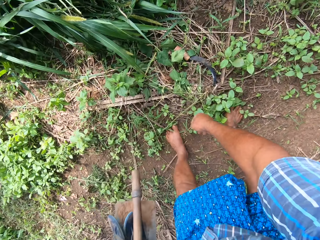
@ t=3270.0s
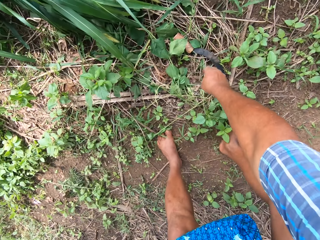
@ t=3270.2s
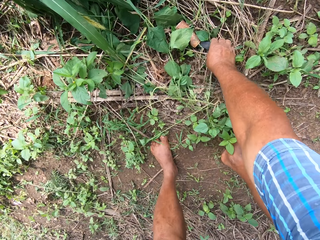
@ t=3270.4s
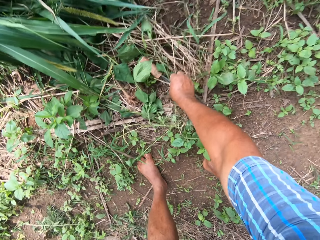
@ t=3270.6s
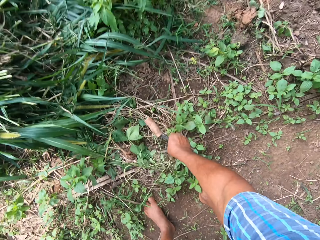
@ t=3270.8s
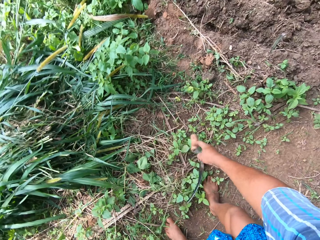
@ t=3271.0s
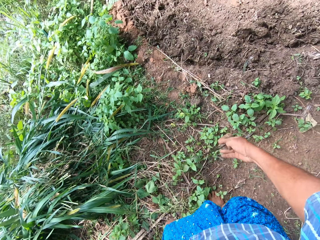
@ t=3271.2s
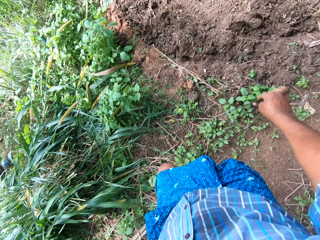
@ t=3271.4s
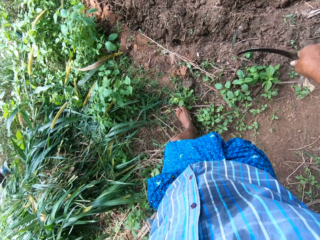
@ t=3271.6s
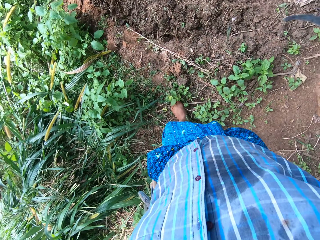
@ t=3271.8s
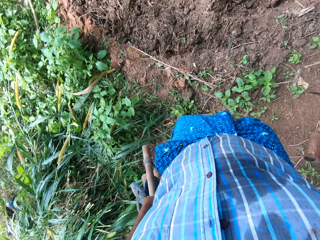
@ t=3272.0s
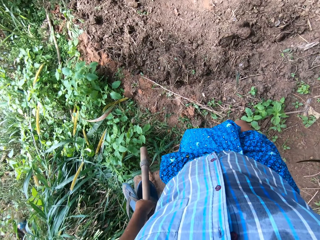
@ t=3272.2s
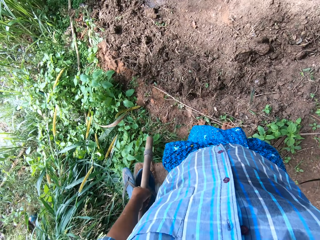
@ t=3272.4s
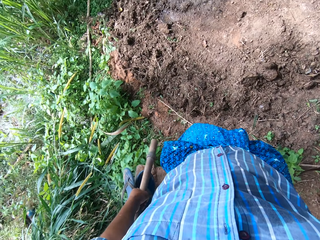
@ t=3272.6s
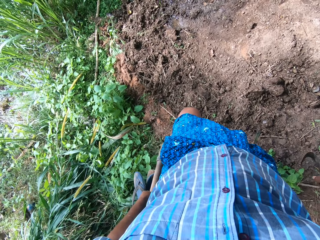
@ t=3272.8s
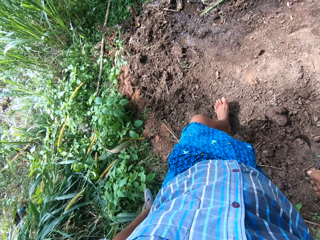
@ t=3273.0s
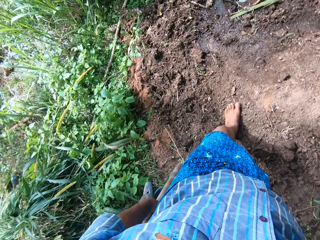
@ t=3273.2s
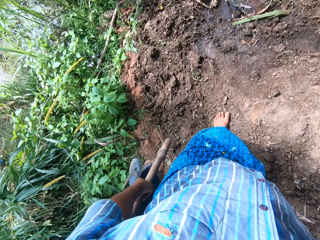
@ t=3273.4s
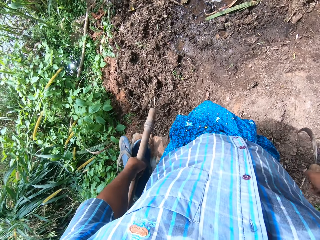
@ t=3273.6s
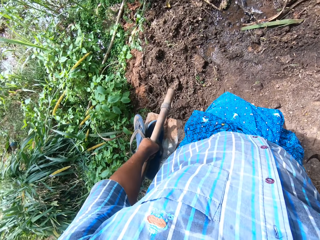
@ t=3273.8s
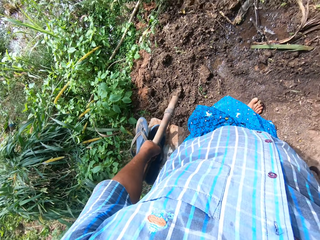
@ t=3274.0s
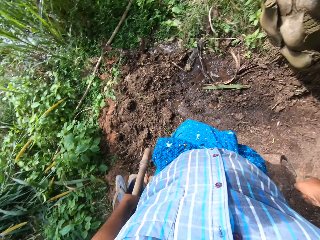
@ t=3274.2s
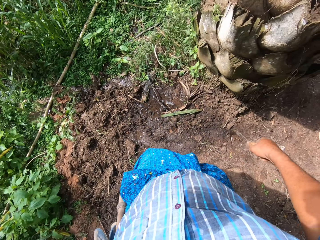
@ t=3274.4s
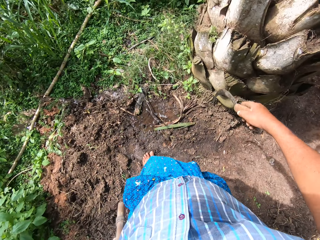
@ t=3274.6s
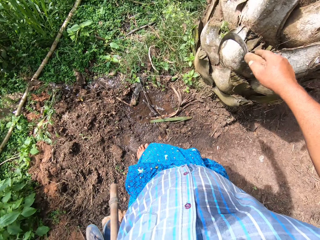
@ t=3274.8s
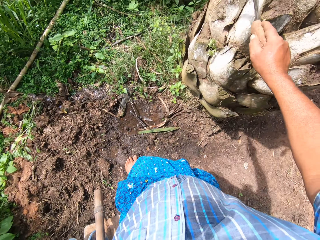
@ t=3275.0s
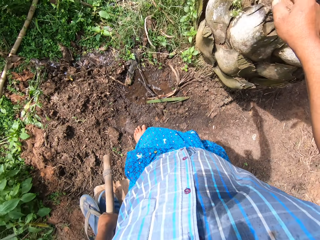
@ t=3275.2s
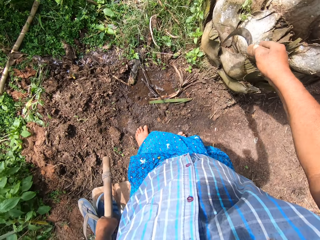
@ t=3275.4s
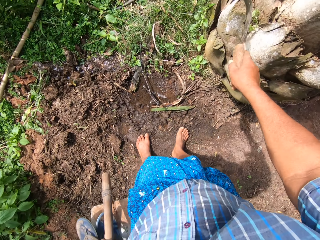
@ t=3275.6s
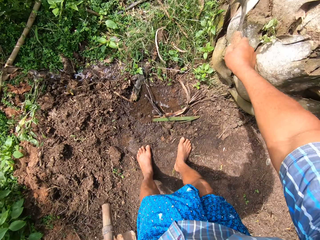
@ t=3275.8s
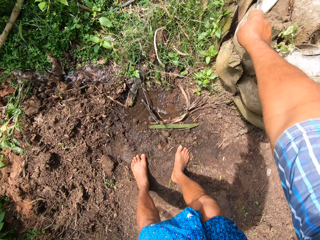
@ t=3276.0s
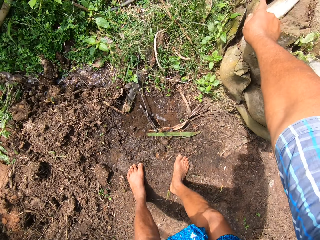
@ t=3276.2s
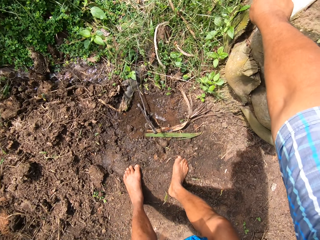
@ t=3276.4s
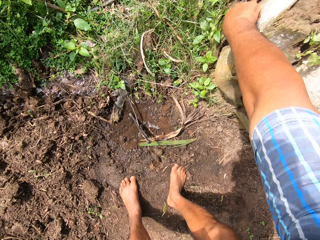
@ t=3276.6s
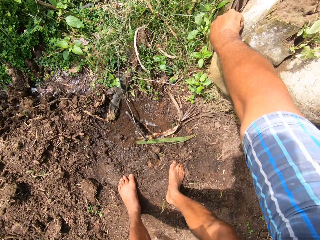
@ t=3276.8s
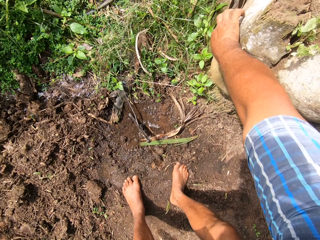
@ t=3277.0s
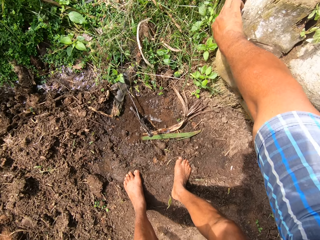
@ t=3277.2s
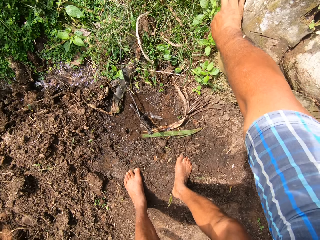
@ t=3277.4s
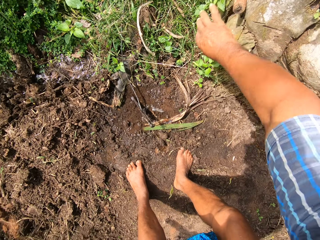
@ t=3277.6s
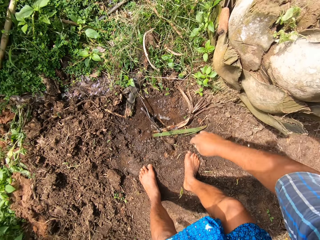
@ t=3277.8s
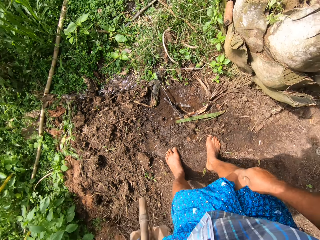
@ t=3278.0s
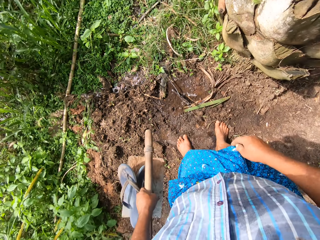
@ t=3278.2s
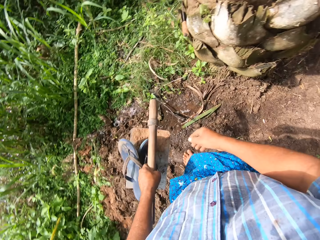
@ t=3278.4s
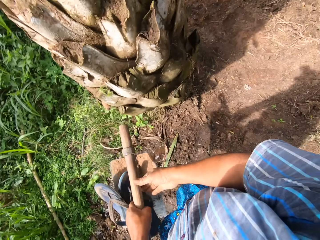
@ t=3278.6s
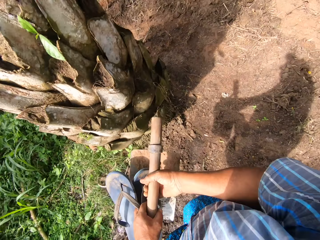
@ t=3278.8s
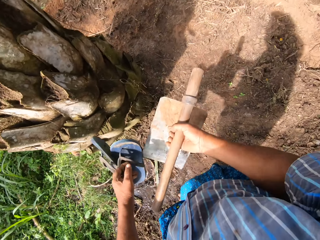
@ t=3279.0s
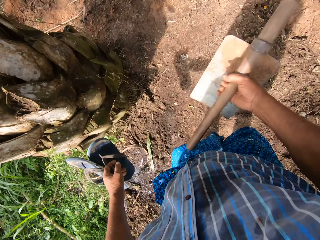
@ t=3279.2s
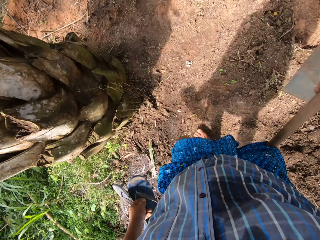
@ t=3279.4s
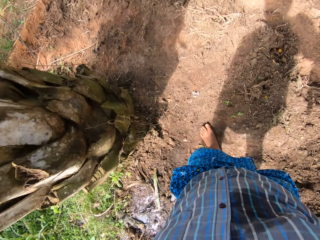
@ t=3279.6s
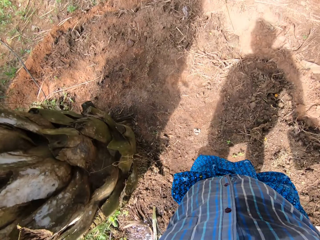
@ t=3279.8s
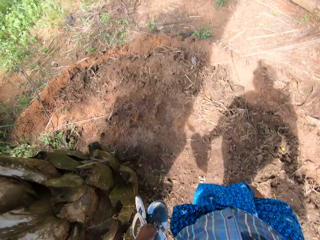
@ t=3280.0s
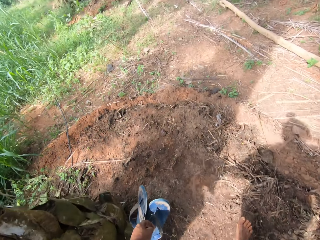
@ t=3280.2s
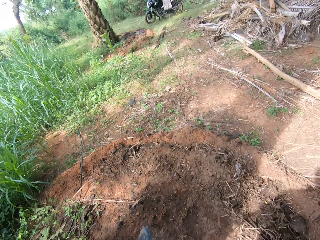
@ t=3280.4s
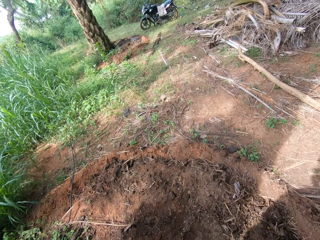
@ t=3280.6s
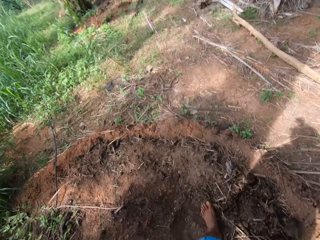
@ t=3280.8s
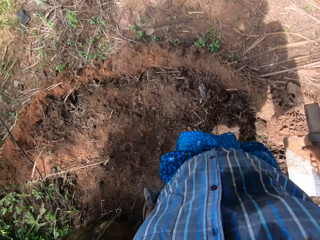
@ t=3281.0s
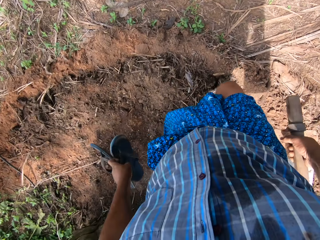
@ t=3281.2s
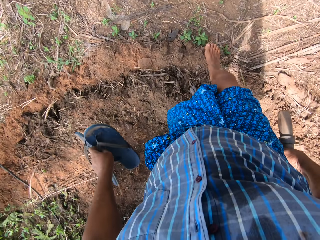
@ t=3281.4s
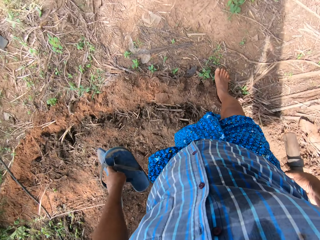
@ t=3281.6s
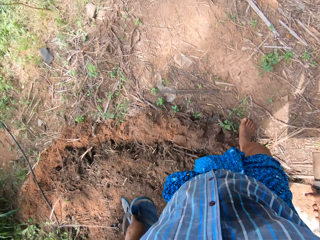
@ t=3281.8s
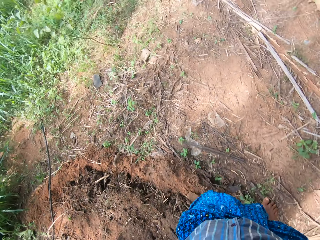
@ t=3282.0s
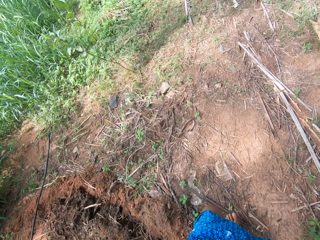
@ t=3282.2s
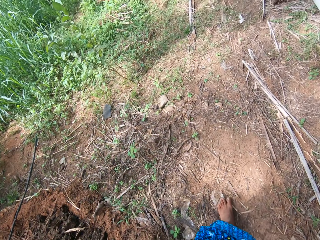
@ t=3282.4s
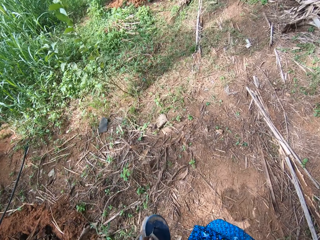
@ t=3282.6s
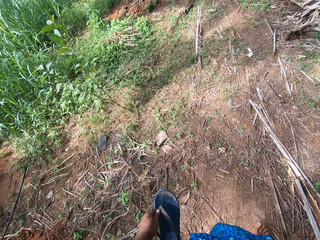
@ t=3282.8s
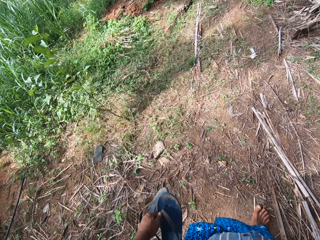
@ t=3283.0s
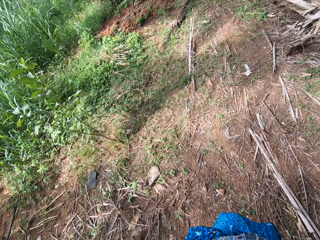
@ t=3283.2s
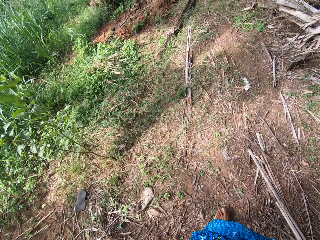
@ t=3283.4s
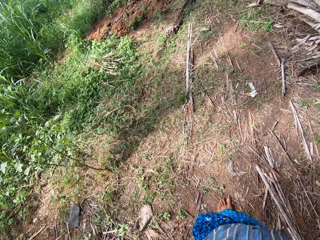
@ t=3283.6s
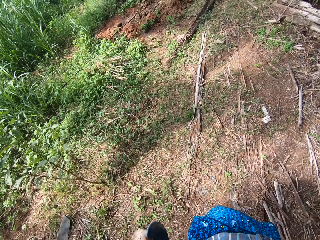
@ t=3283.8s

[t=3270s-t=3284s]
The camera wearer picks up a sickle with his right hand. He starts walking. He places the sickle in the palm tree. He moves the hoe to his right hand. He walks forward.

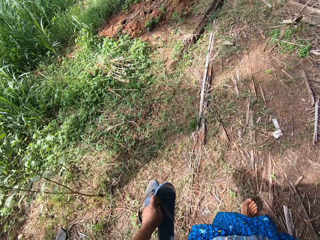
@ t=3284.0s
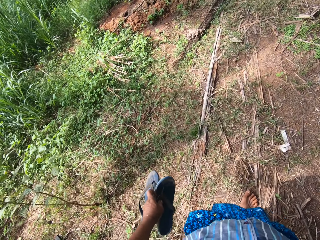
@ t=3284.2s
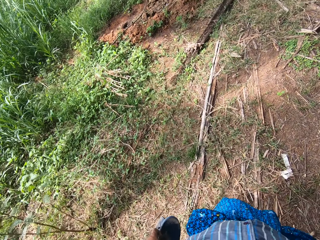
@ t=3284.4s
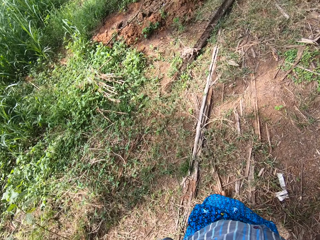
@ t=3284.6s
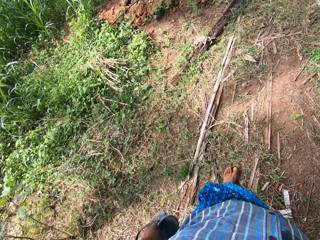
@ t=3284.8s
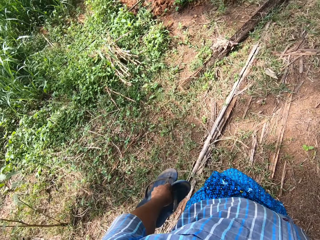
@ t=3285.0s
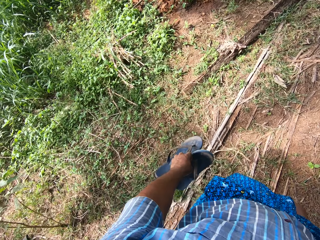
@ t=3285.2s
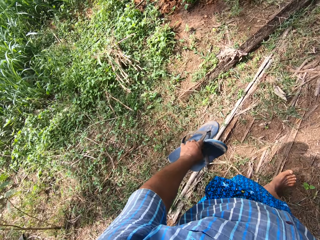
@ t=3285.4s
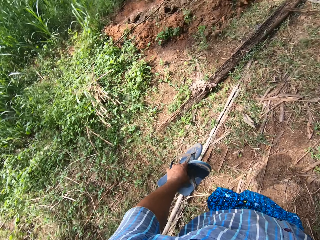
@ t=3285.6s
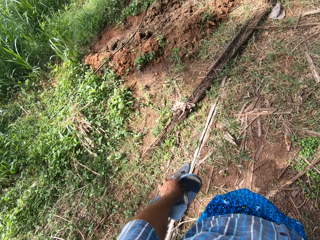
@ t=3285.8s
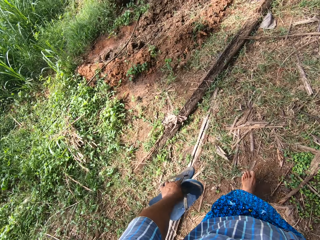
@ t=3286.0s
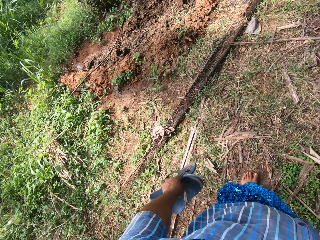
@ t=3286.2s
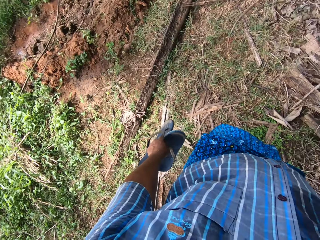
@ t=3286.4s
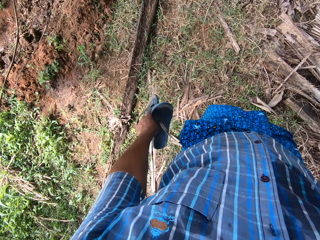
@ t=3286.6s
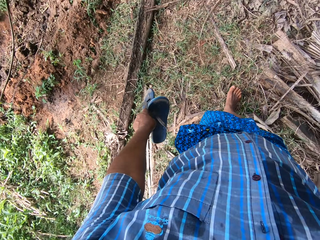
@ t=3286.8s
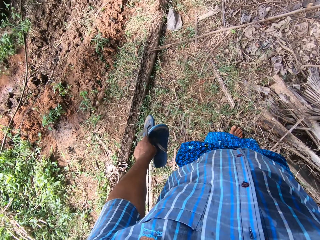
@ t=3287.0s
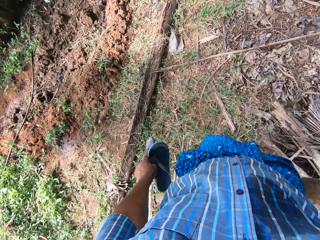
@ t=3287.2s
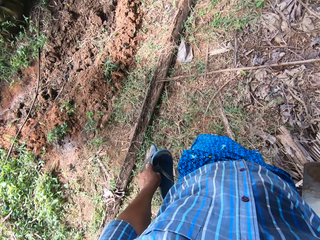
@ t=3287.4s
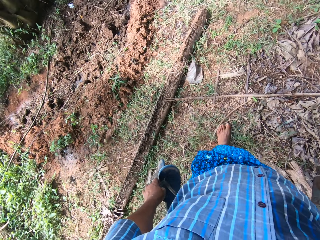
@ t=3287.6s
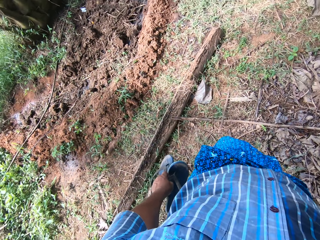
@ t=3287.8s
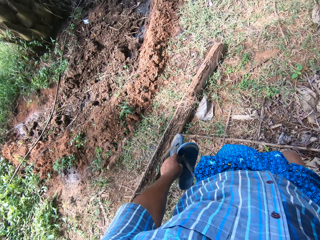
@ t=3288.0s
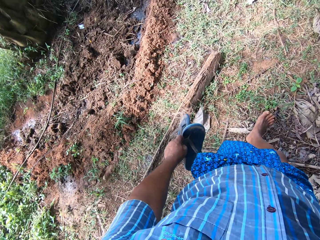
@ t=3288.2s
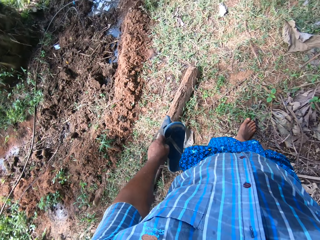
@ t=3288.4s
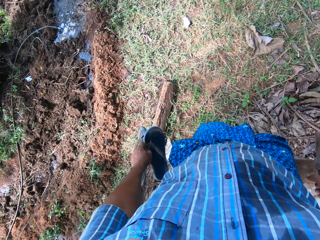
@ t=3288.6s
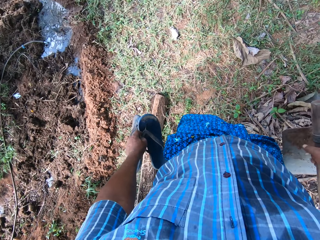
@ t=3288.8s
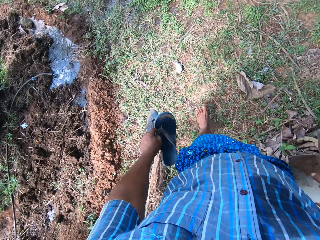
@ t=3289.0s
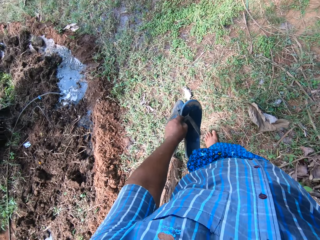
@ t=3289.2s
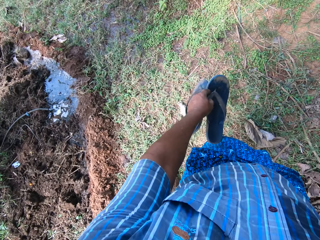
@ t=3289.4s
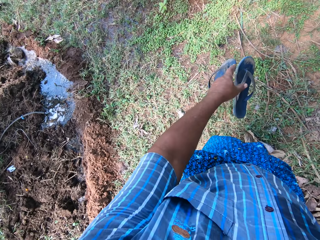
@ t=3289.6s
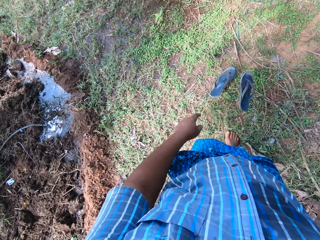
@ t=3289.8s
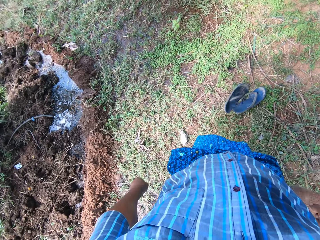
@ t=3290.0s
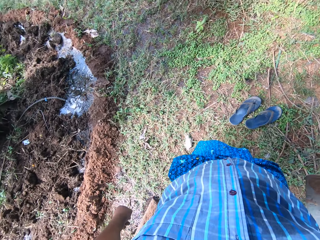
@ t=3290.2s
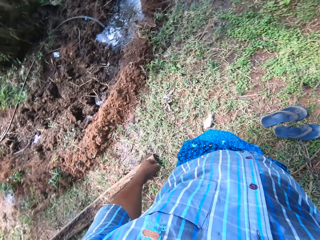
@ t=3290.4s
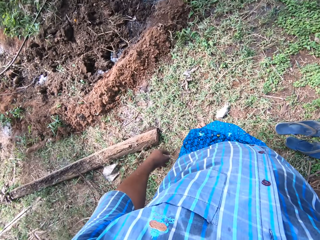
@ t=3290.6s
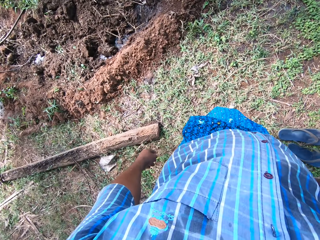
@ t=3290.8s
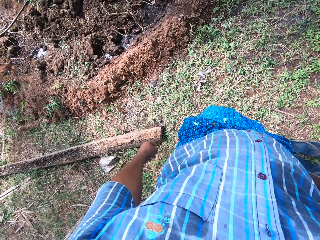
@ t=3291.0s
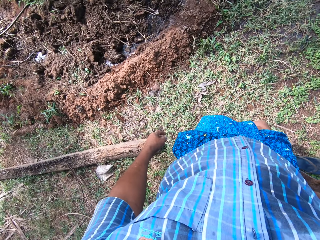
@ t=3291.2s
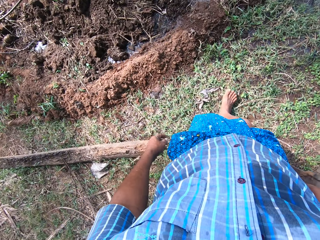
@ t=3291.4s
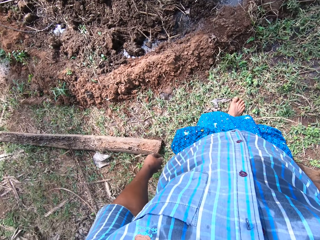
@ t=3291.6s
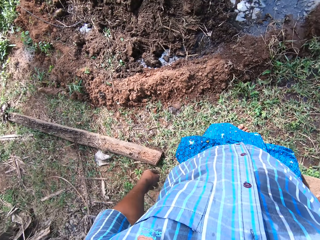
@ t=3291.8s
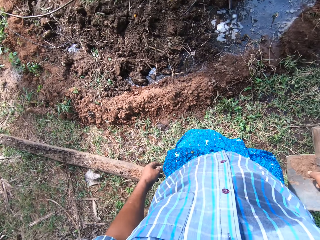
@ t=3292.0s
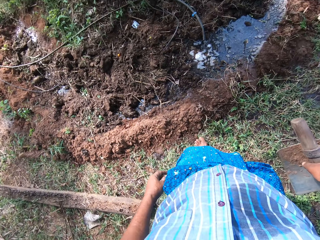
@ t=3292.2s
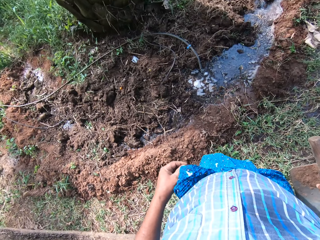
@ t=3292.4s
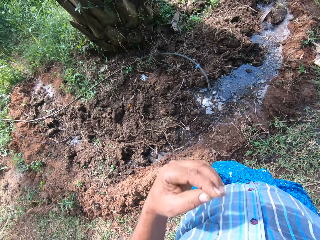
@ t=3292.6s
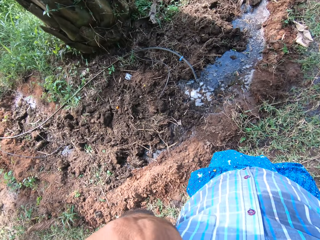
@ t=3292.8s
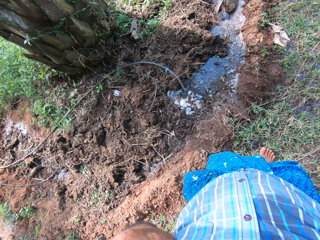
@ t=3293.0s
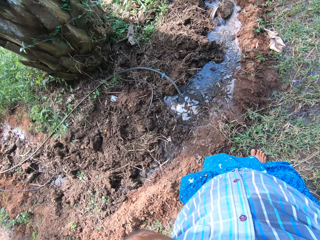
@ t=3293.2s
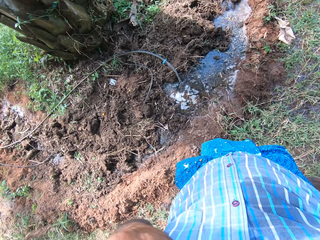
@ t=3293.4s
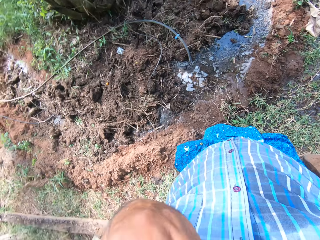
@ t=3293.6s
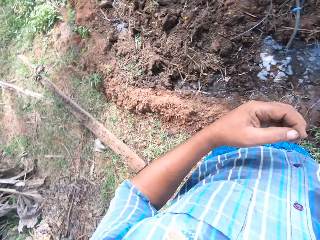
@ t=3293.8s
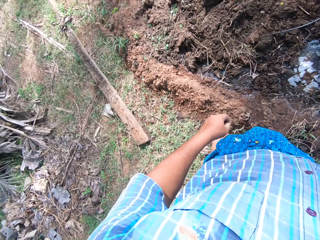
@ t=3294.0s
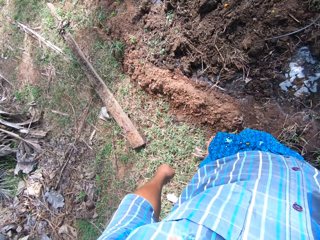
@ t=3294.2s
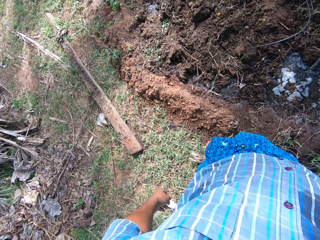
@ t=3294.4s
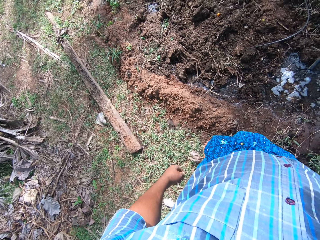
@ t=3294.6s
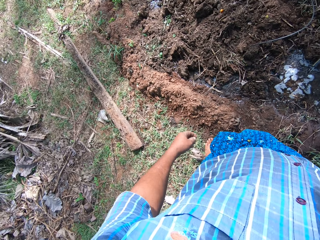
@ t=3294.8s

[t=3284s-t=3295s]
The camera wearer drops the slippers on the floor with his left hand. He touches his face with his left hand. He adjusts the camera.
